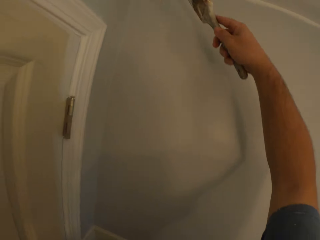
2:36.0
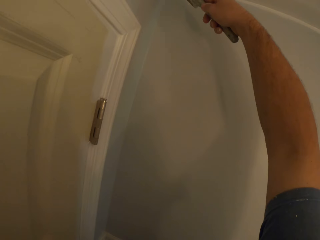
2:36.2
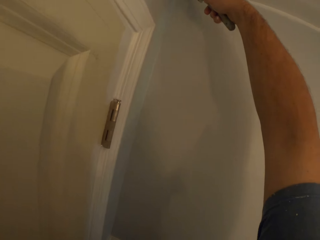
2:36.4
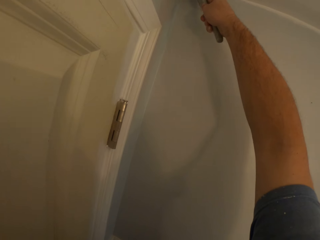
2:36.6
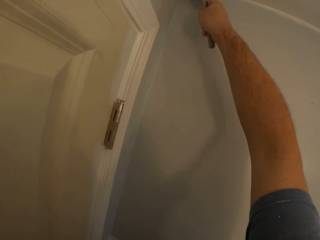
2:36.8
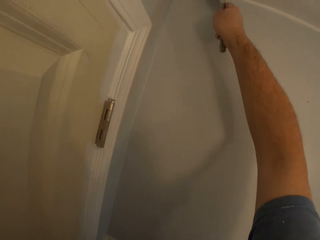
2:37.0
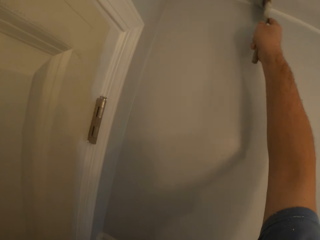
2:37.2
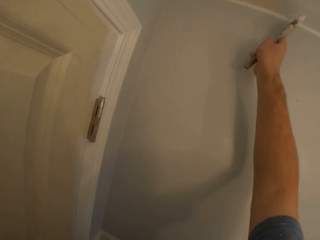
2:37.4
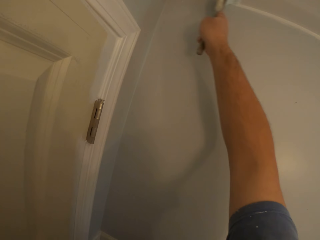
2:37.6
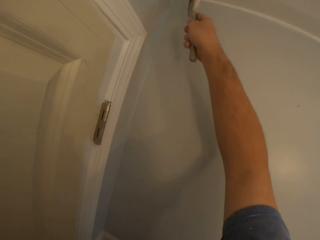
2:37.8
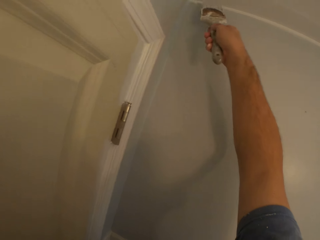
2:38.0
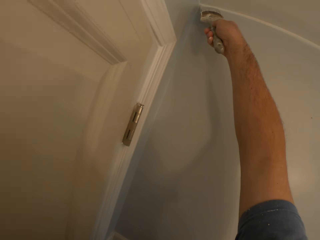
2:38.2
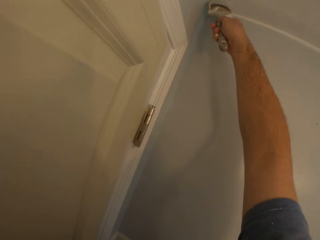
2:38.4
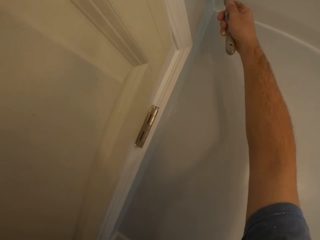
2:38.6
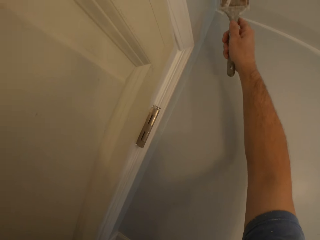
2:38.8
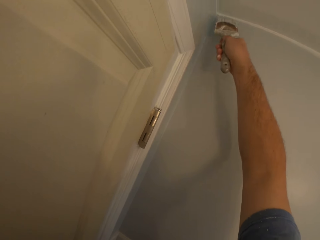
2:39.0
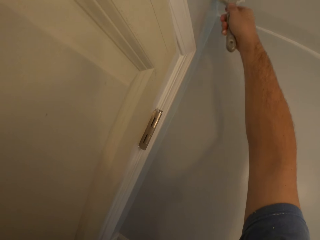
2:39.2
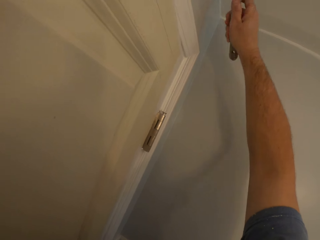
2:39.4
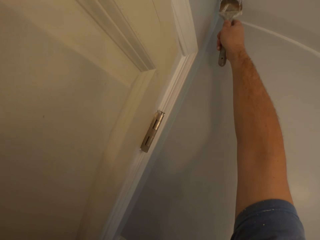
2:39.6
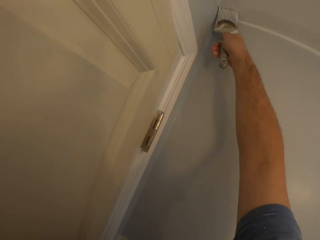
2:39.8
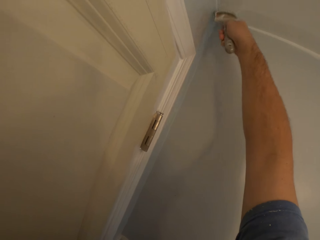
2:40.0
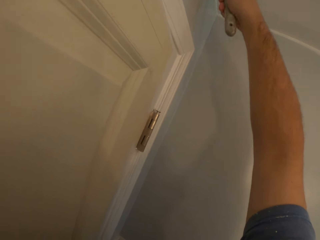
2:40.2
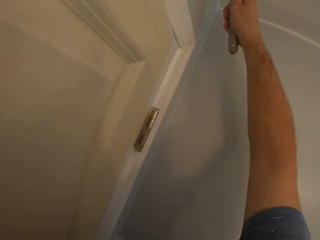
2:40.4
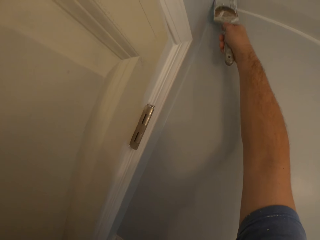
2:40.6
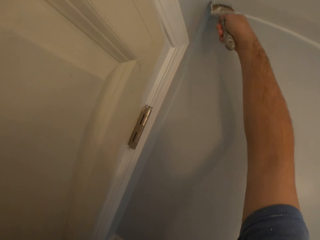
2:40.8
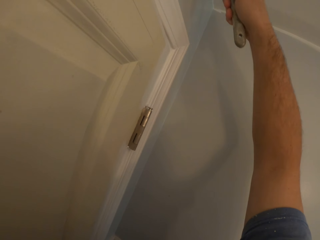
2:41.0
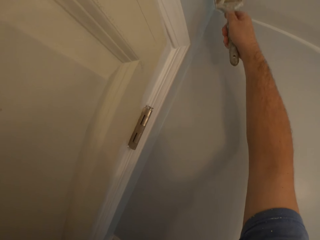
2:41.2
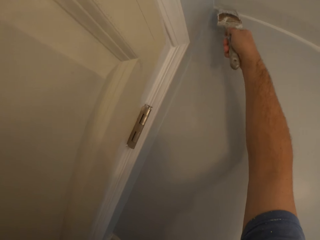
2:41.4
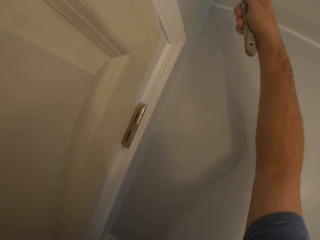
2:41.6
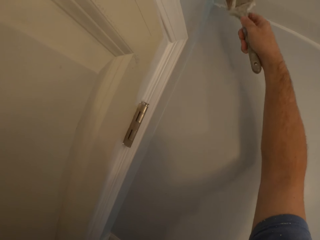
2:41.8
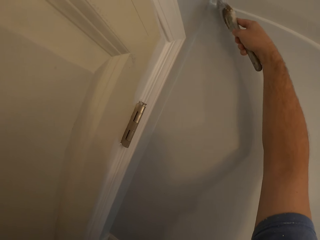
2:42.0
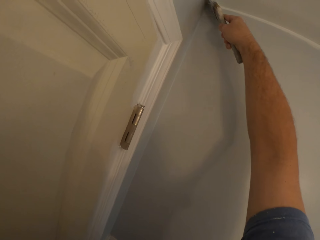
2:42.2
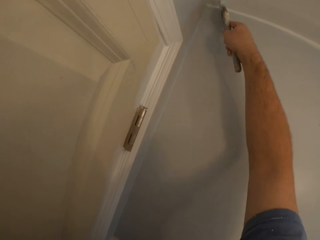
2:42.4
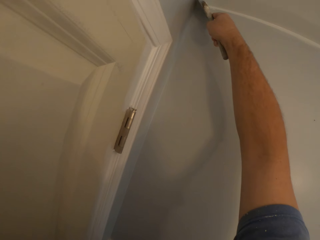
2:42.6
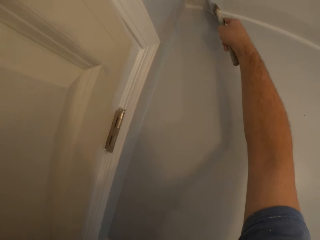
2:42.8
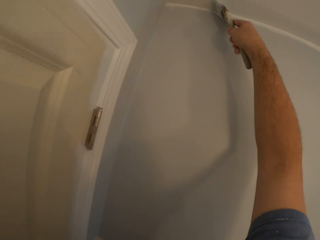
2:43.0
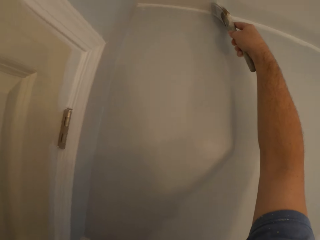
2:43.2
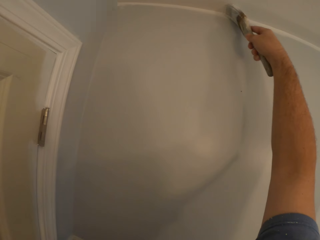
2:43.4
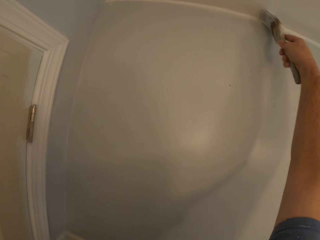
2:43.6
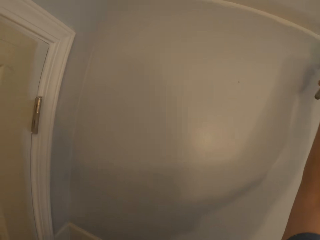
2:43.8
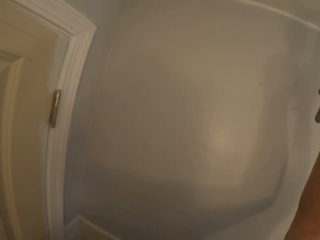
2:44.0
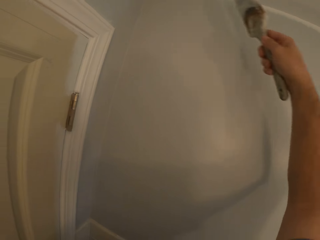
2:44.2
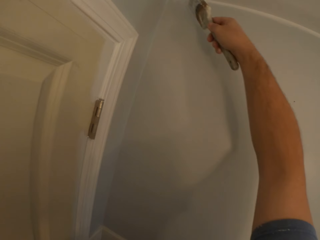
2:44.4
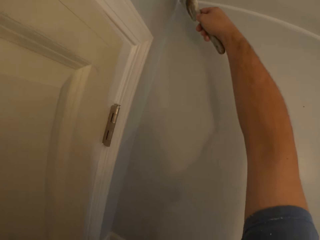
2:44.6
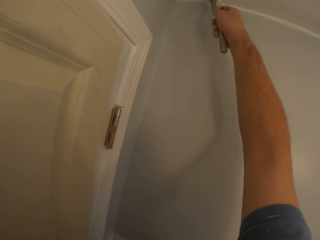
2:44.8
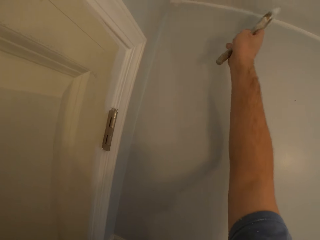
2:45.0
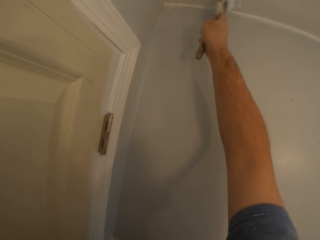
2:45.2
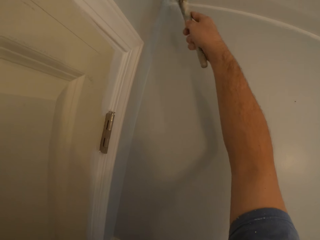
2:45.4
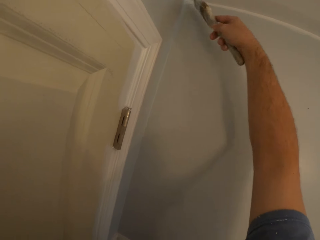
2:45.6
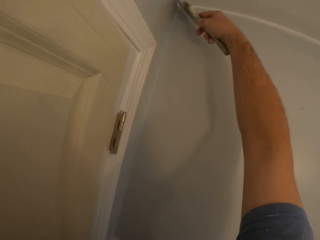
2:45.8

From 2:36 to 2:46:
The camera wearer paints the ceiling or wall with the paint brush.

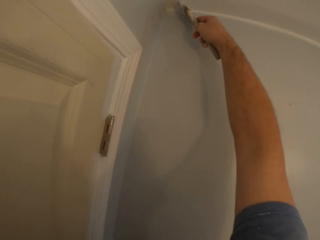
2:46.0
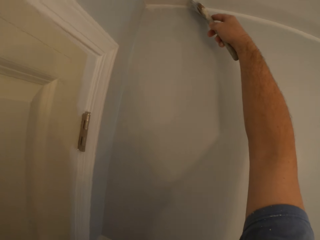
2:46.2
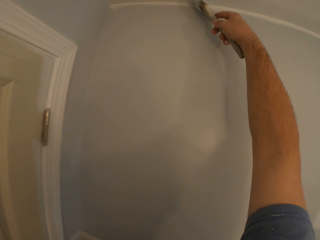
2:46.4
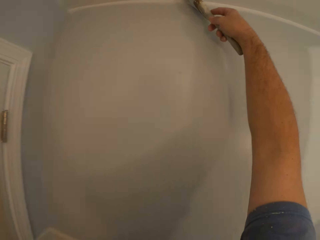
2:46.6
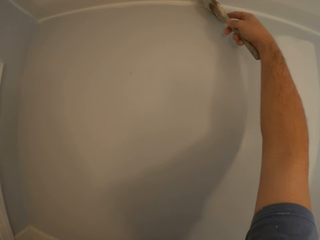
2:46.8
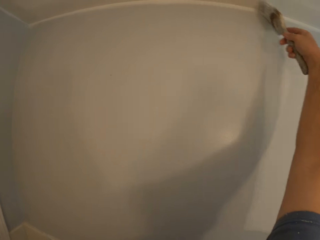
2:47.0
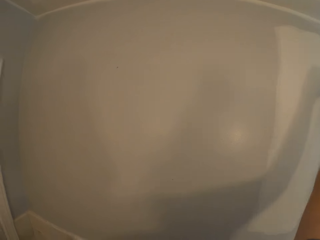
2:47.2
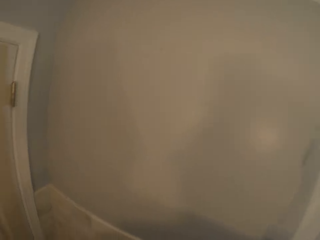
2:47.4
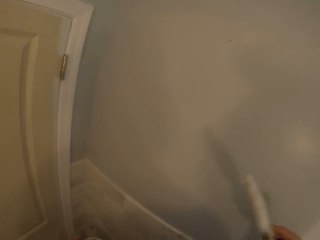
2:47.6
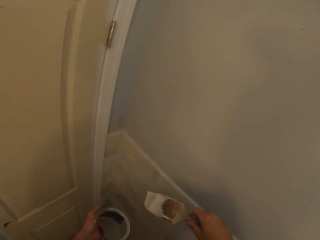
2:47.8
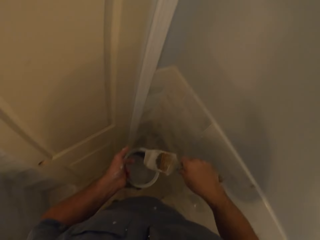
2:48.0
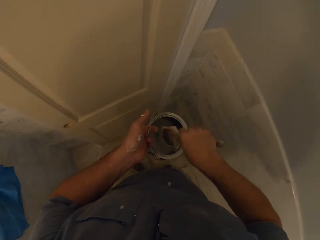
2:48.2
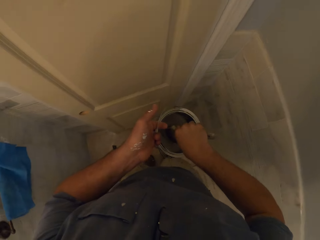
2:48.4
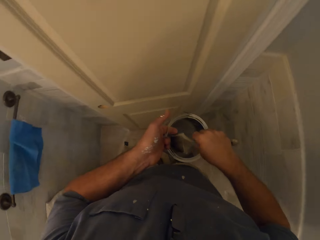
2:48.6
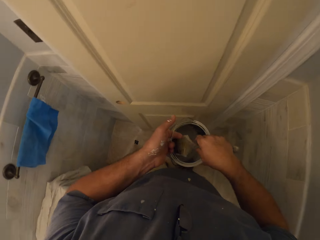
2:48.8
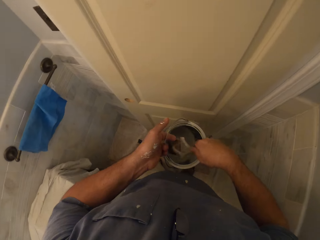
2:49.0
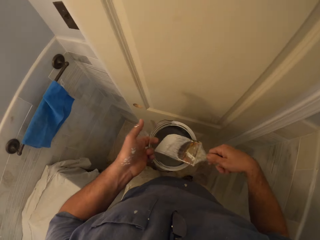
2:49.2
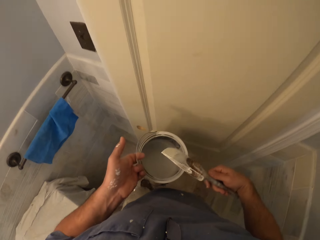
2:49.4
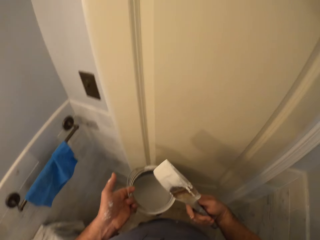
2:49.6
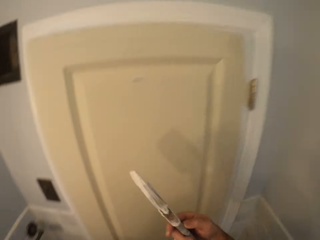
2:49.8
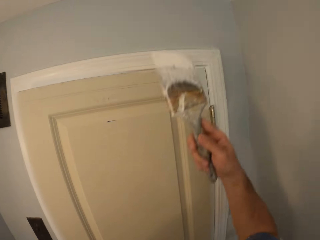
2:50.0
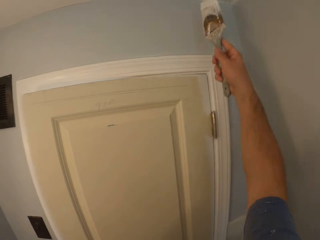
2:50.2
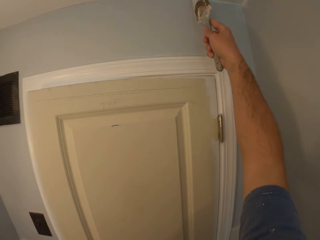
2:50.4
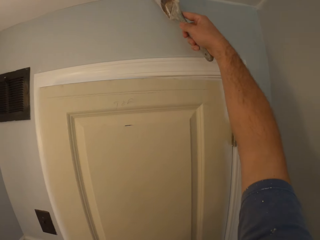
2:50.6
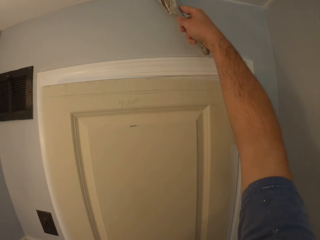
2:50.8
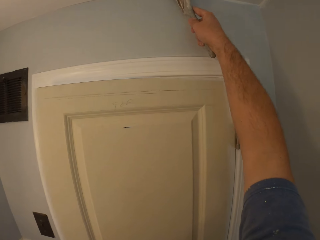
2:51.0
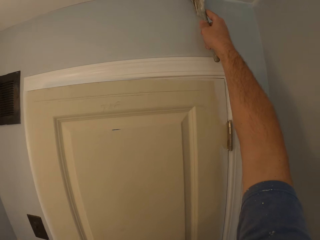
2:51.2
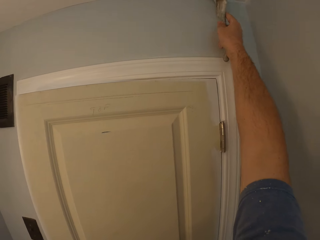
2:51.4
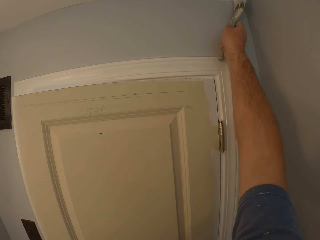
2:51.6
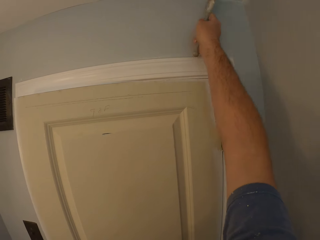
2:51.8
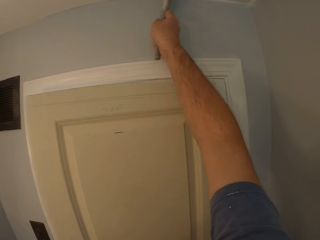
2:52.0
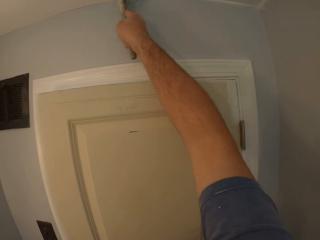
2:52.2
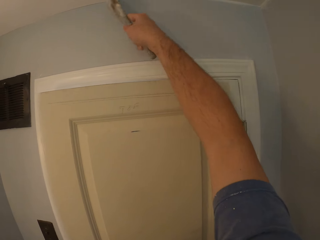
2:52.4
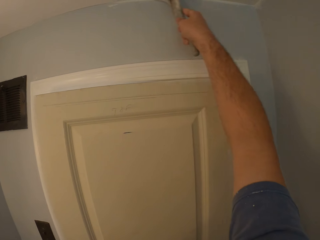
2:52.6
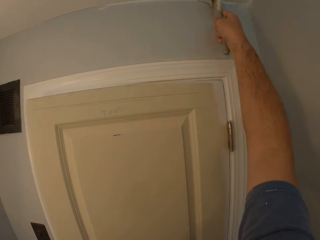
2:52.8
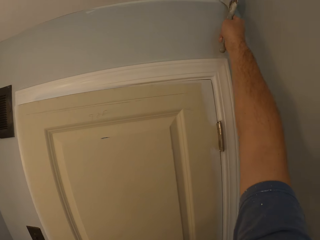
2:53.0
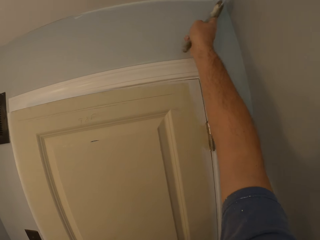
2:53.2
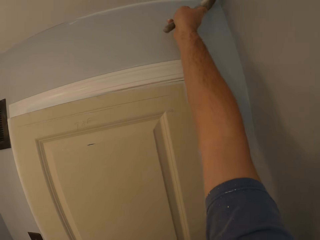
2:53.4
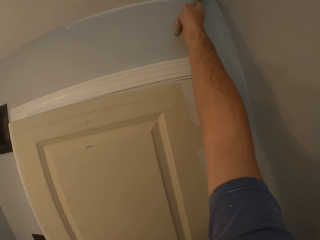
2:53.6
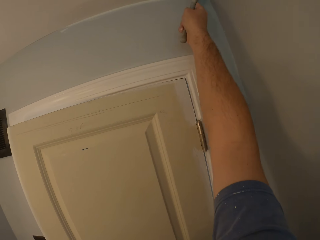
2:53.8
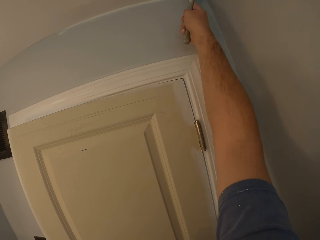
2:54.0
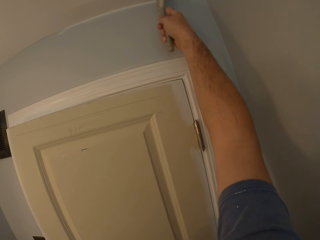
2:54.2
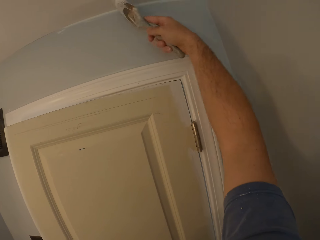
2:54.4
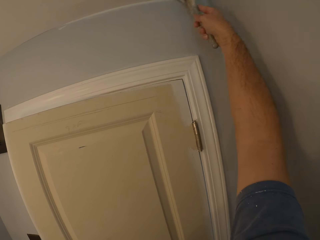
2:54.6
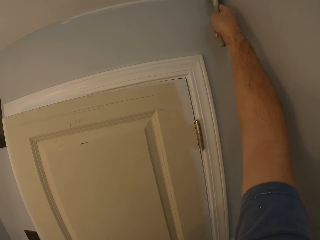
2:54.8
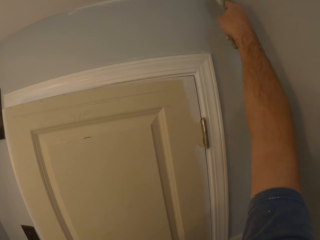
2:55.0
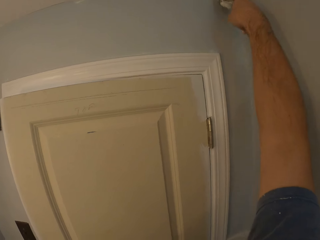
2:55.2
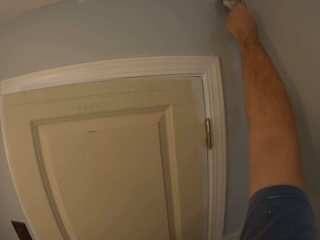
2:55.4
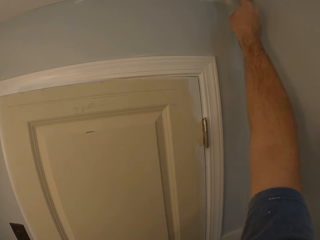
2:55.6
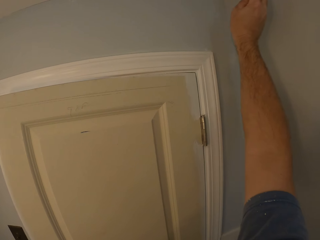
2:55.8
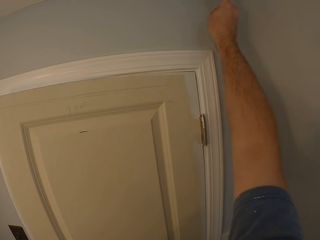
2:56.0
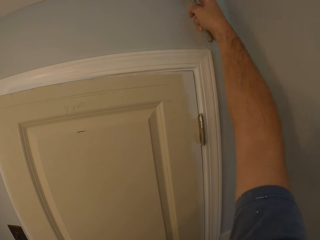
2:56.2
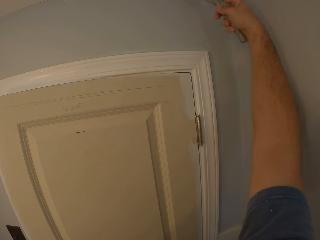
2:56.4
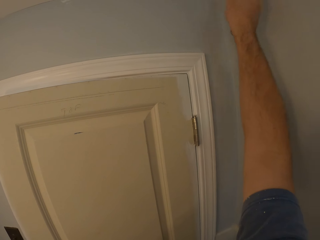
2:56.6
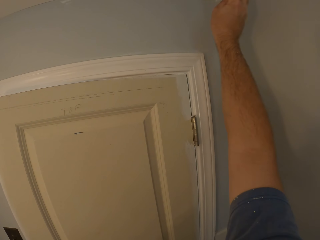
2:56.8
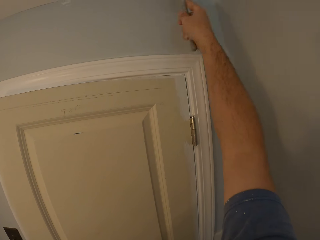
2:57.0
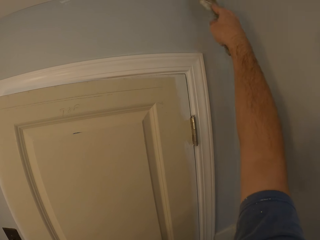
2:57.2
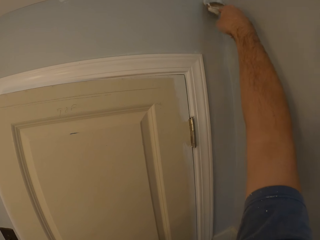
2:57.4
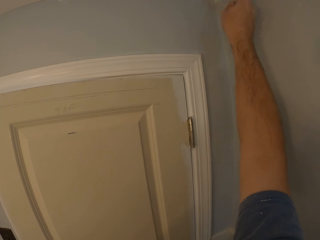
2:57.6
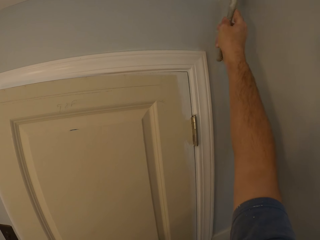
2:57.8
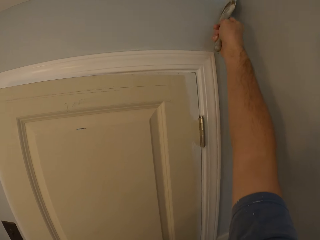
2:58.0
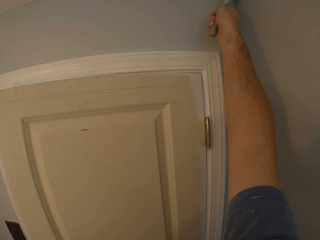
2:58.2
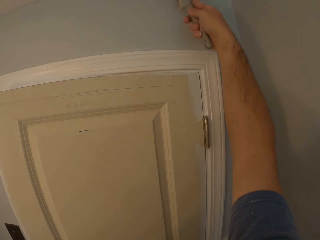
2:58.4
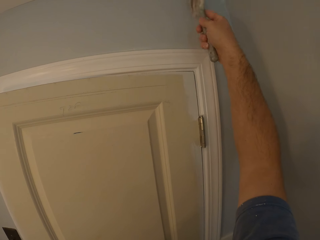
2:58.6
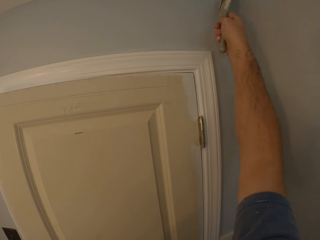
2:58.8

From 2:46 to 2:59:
The camera wearer dips the painting brush into the paint tin. They paint the ceiling or wall with the paint brush.
